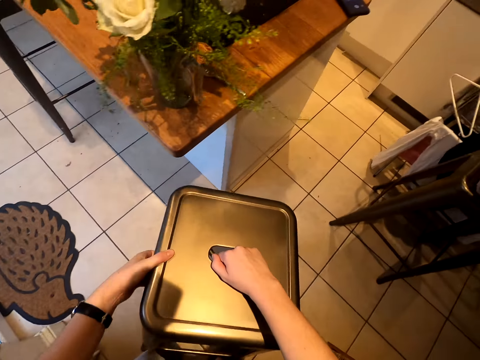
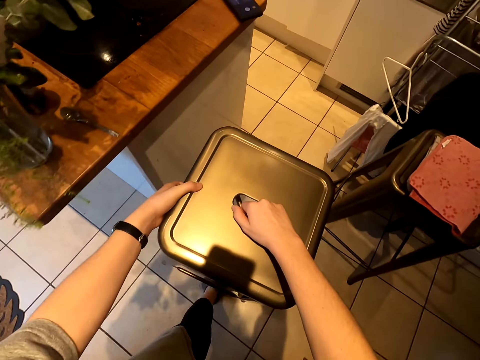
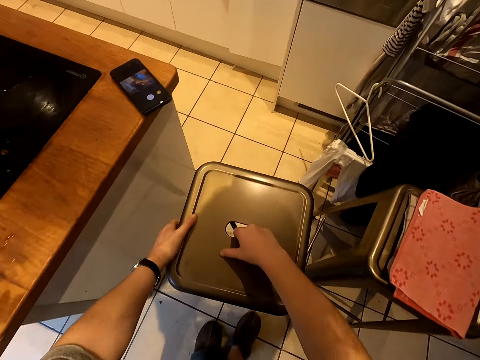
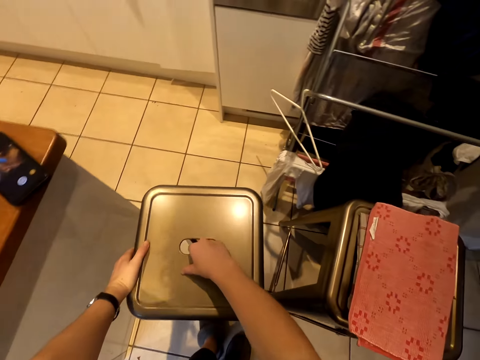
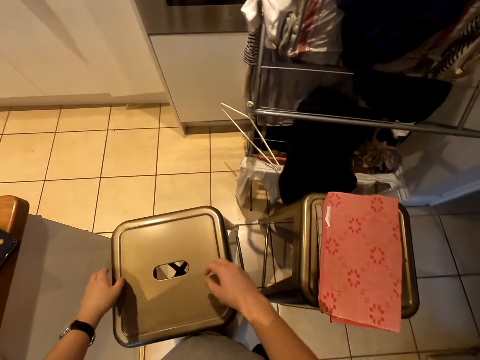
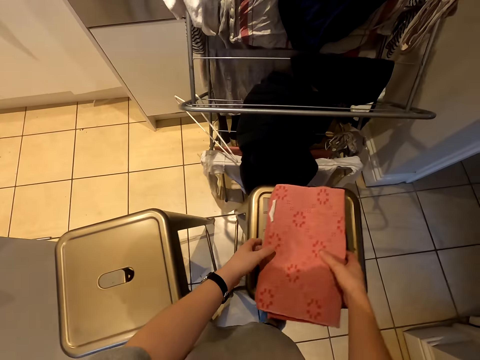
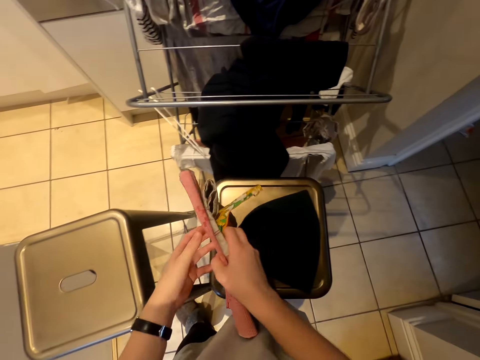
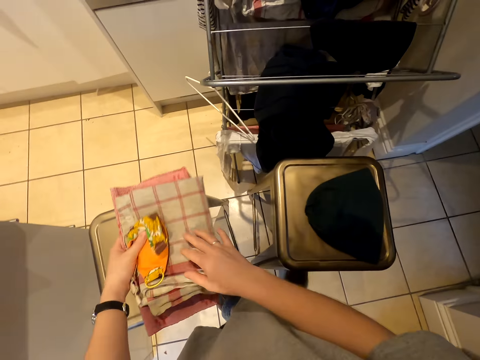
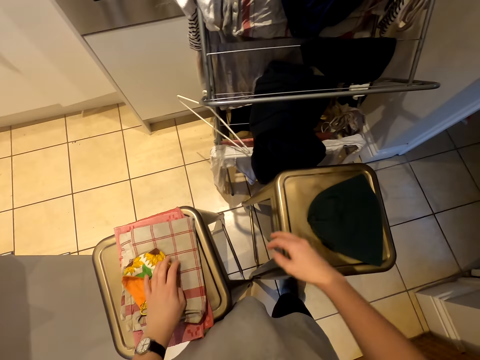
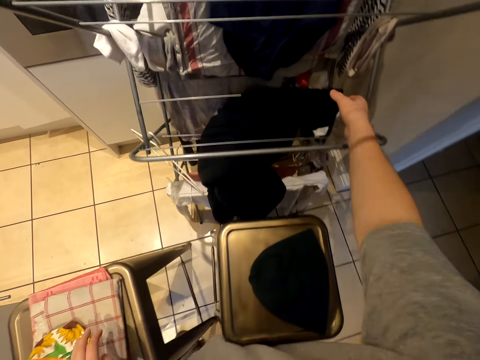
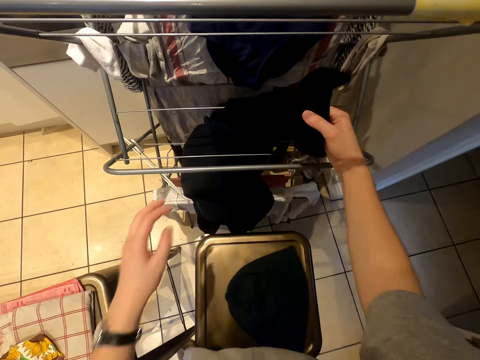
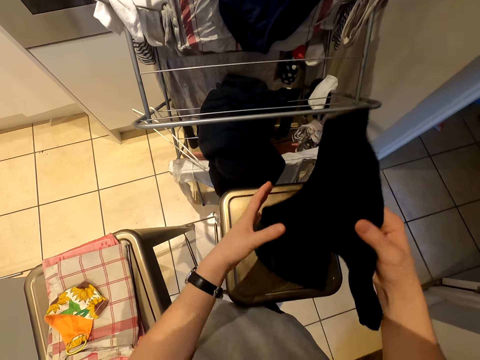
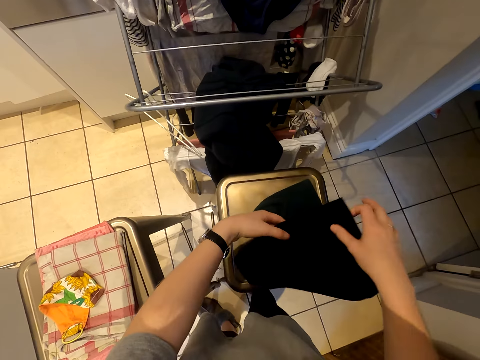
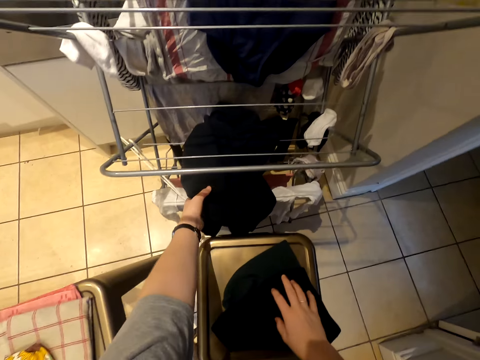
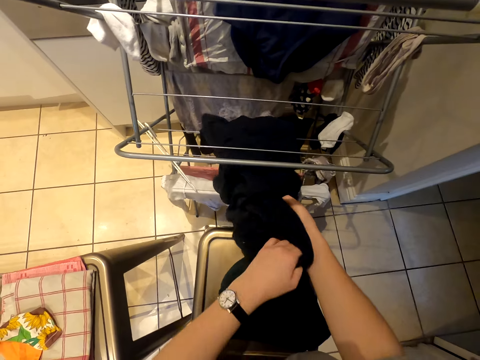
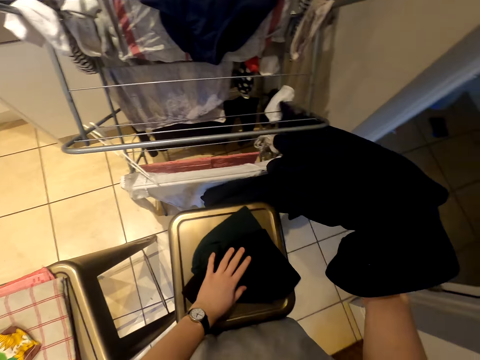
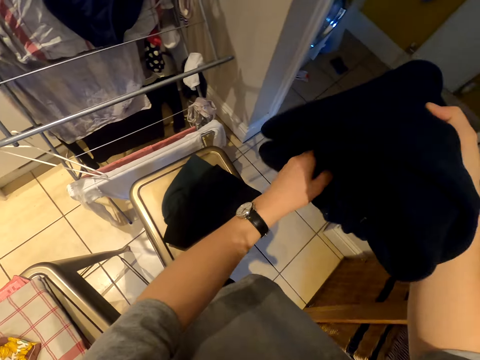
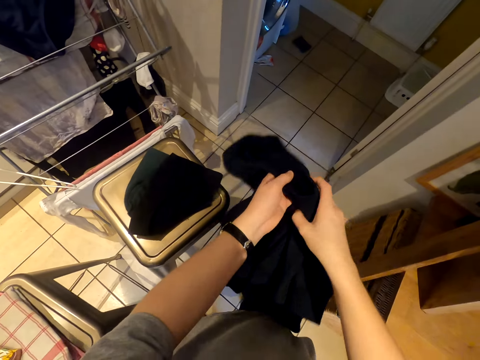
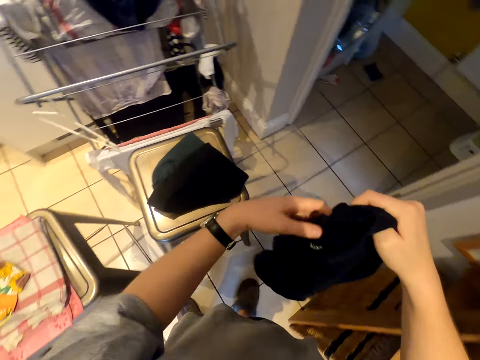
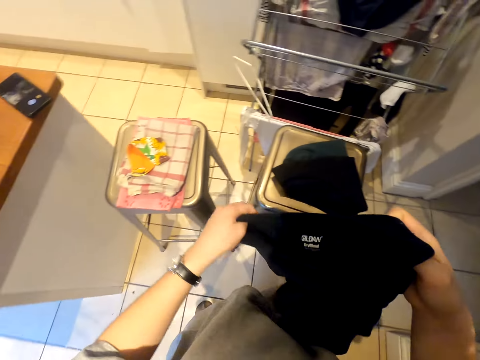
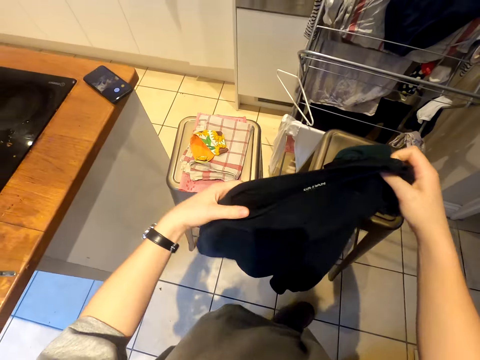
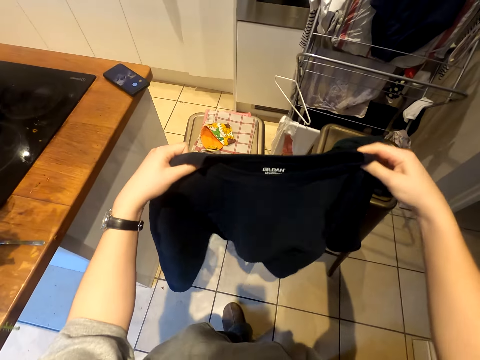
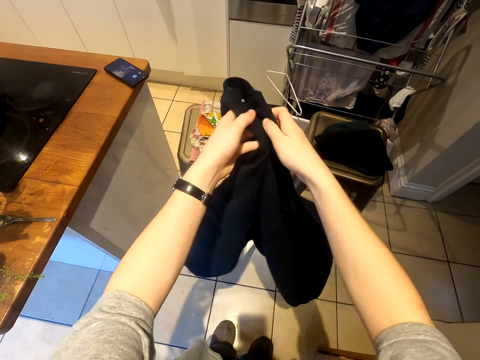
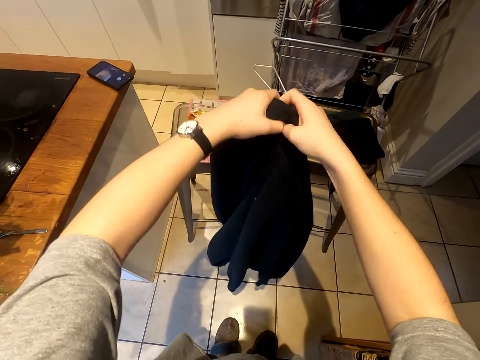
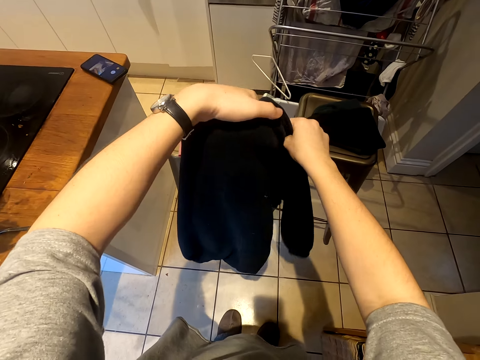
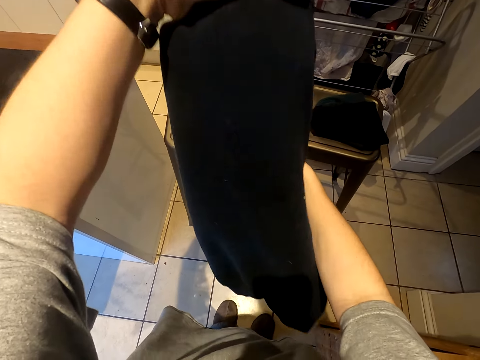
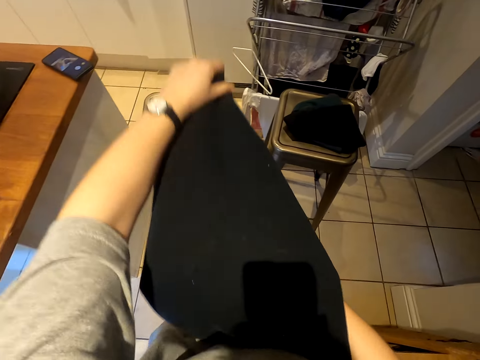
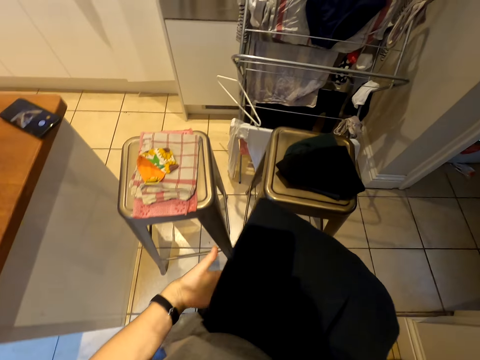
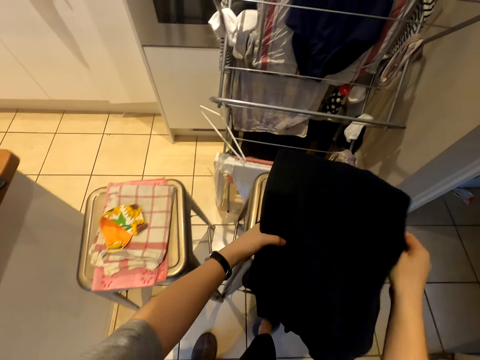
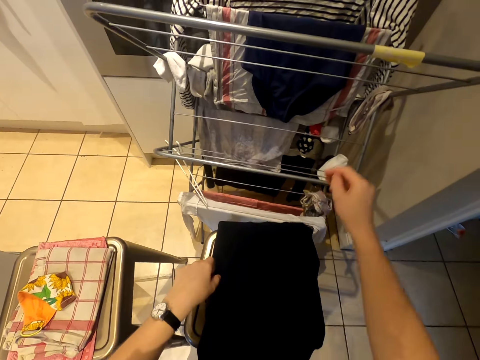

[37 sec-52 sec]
The camera wearer puts the stool on the floor. They pick the clothes from the stool and put the clothes on the stool. They remove a cloth from the clothes-drying rack. They fold the cloth and put the cloth on the stool. They remove a cloth from the clothes-drying rack. They fold the cloth and put the cloth on the stool.

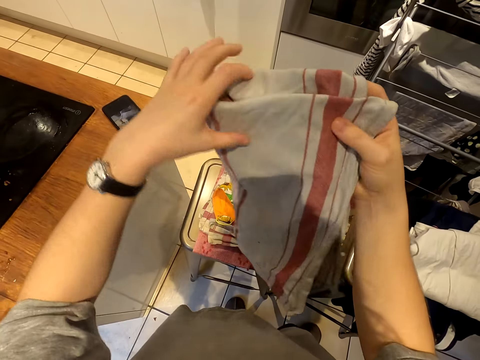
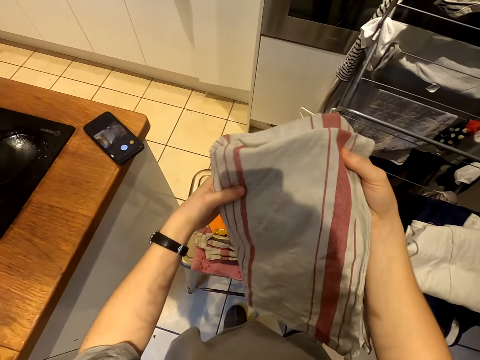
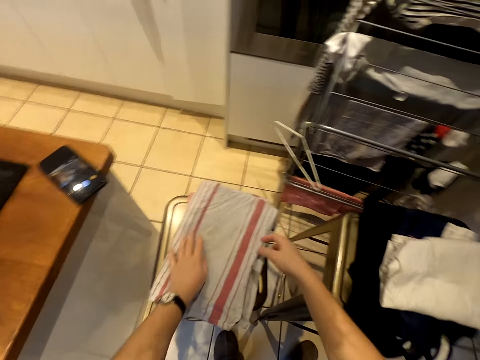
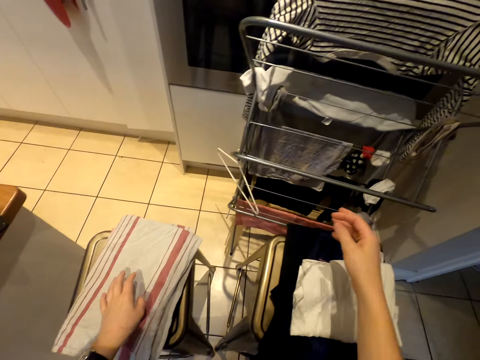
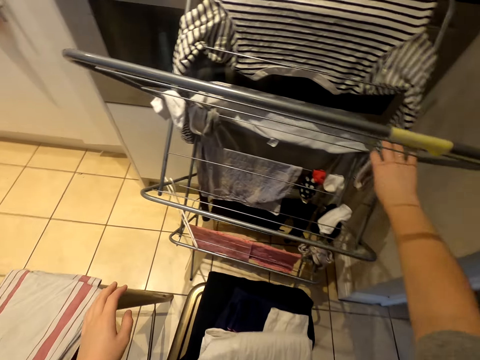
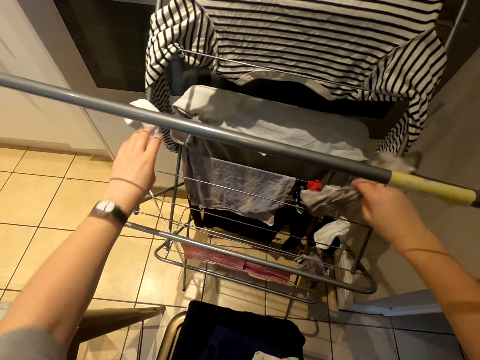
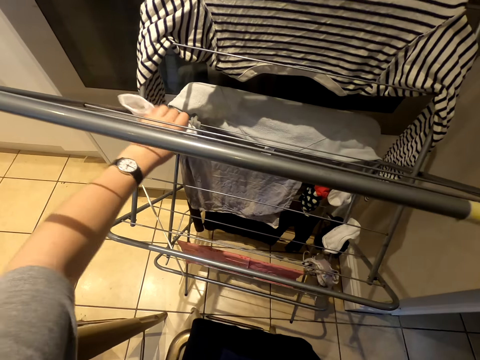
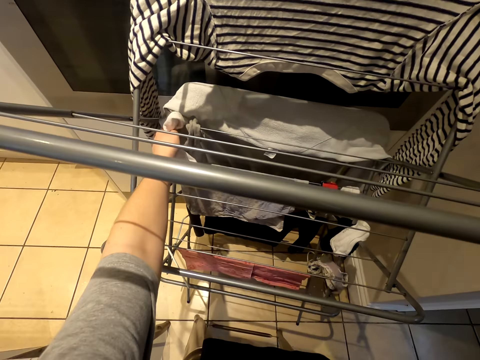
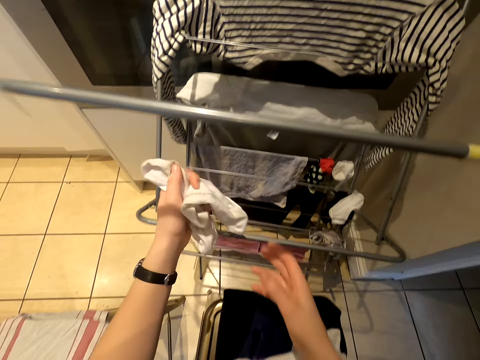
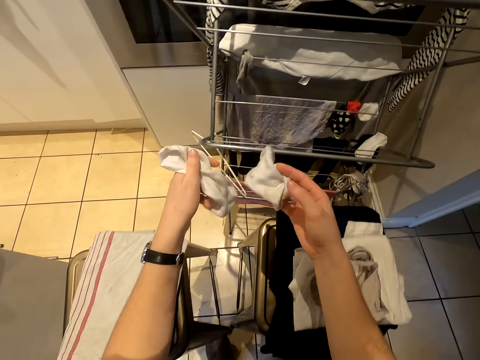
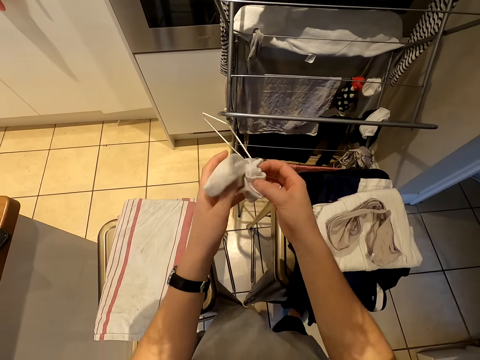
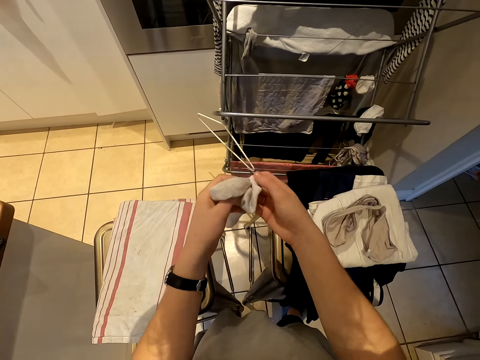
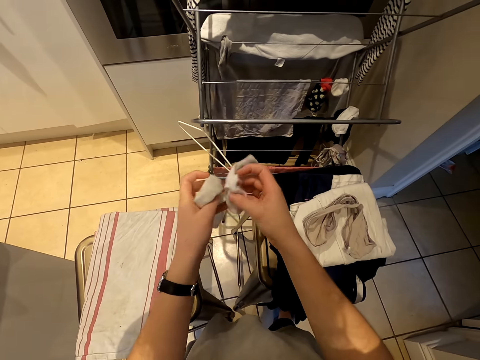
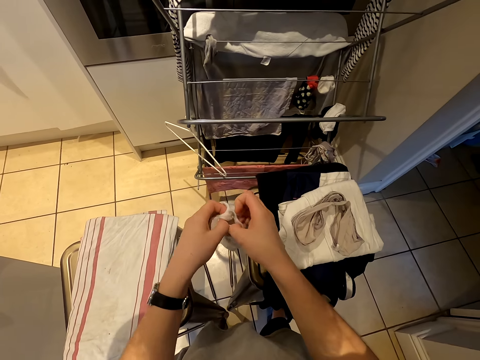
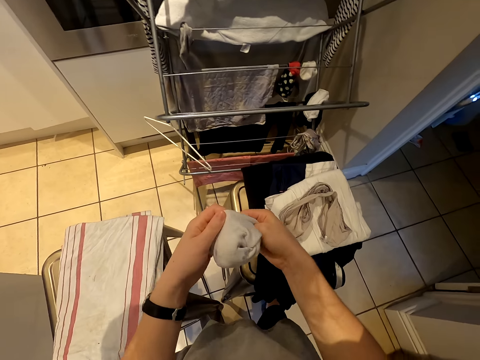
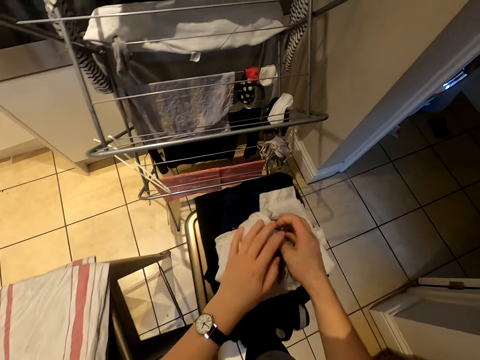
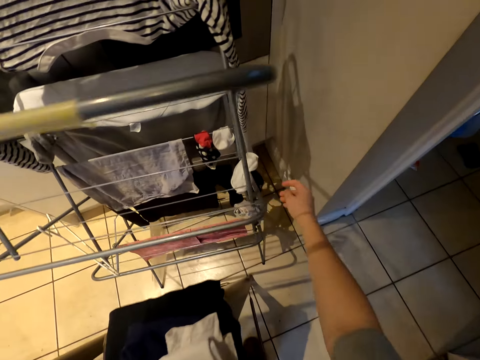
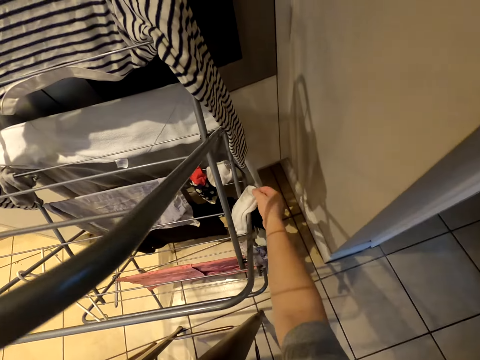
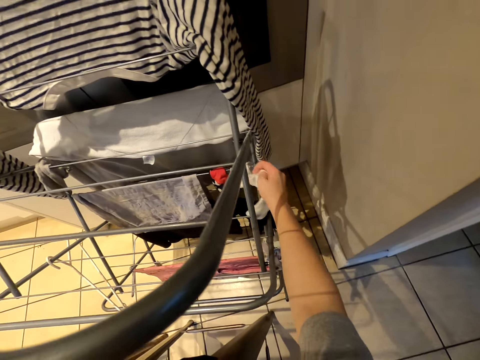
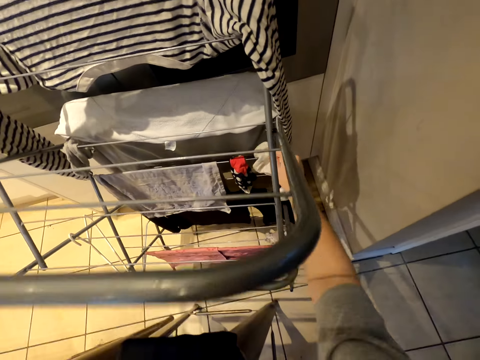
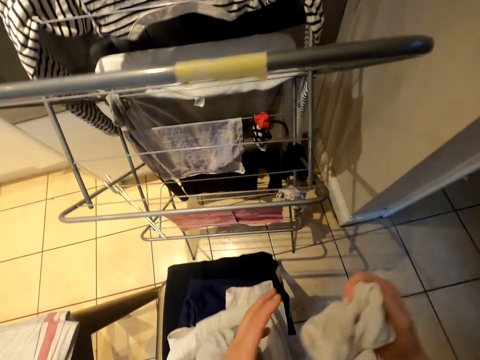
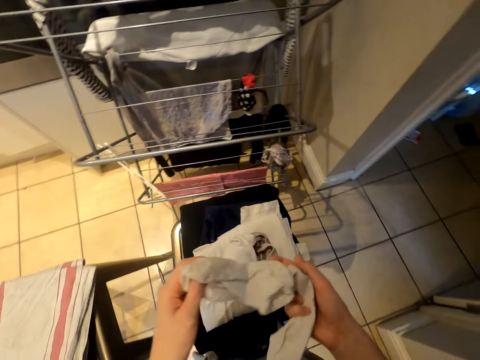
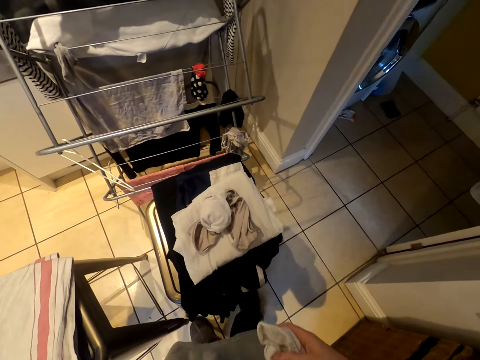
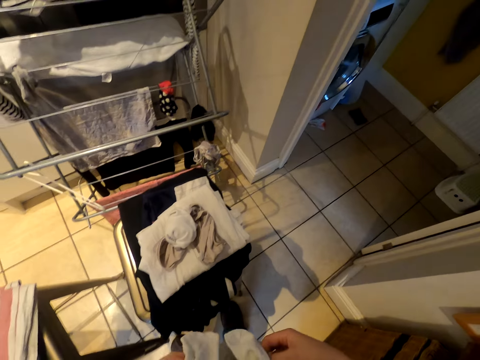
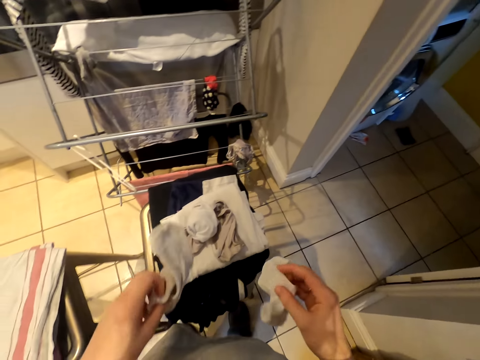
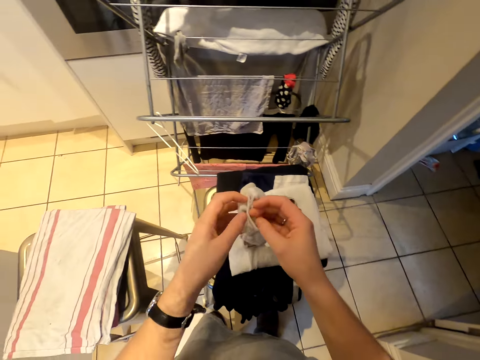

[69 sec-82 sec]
The camera wearer puts the cloth on the stool. They pick a sock from the clothes-drying rack, and pick a sock again. They put the socks inside each other and put the pair of socks on the stool. They pick a sock from the clothes-drying rack, and pick a sock again.
